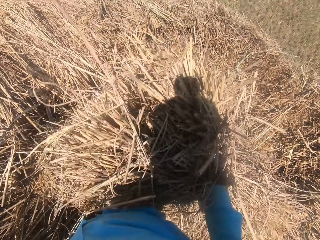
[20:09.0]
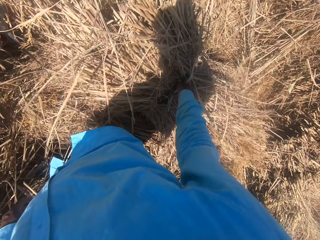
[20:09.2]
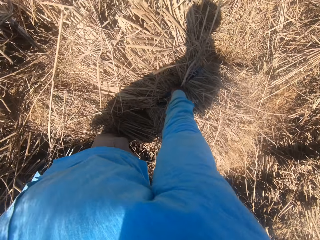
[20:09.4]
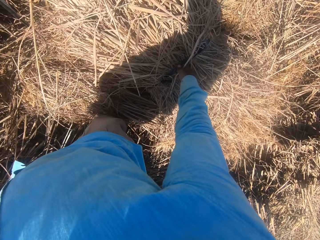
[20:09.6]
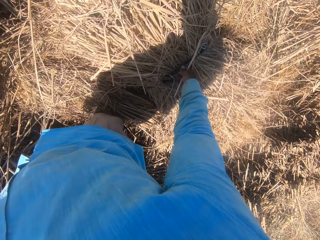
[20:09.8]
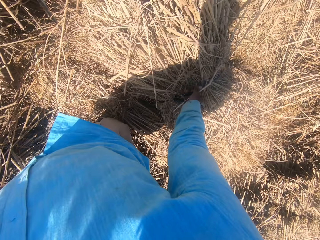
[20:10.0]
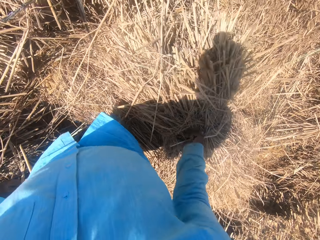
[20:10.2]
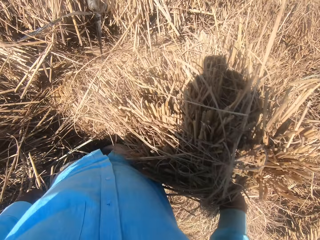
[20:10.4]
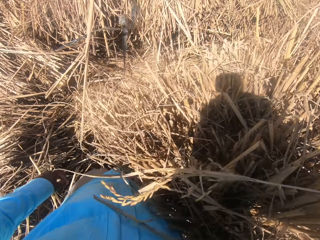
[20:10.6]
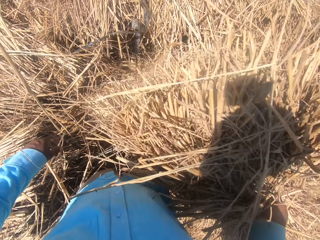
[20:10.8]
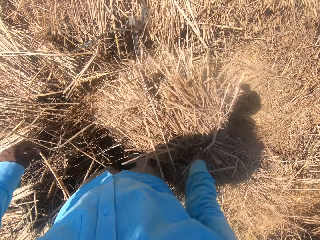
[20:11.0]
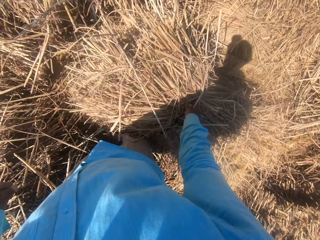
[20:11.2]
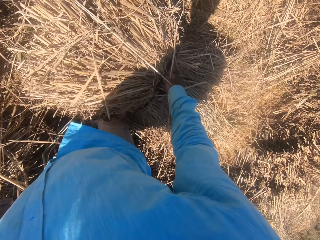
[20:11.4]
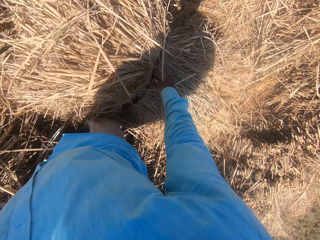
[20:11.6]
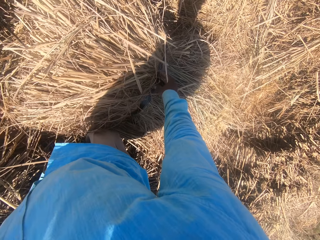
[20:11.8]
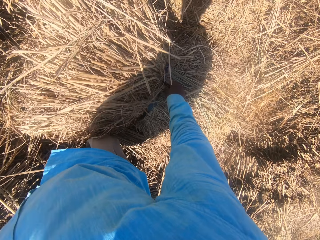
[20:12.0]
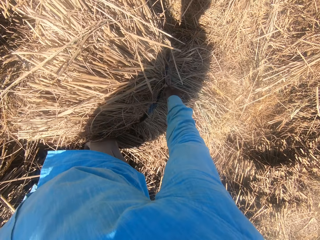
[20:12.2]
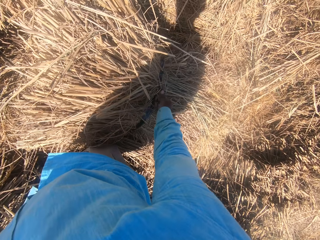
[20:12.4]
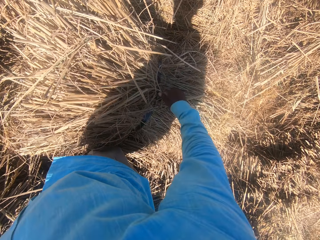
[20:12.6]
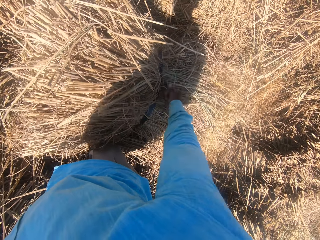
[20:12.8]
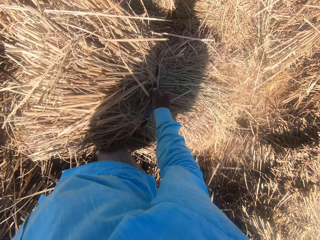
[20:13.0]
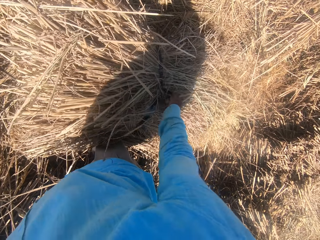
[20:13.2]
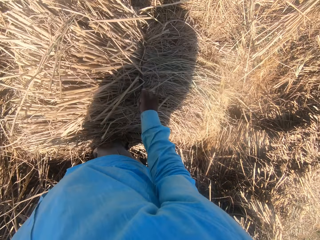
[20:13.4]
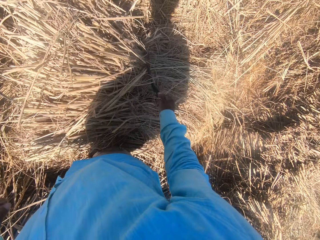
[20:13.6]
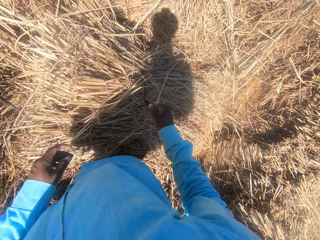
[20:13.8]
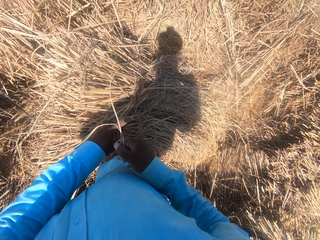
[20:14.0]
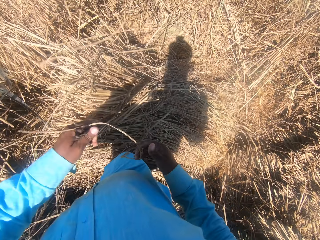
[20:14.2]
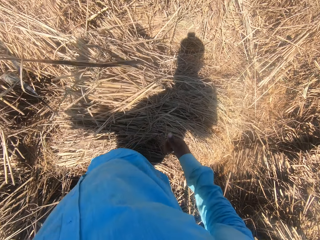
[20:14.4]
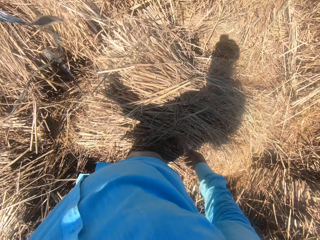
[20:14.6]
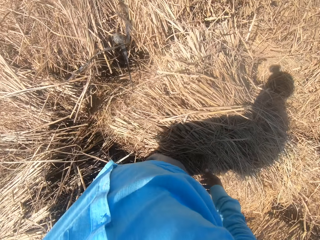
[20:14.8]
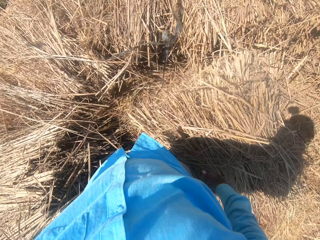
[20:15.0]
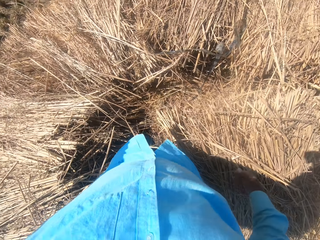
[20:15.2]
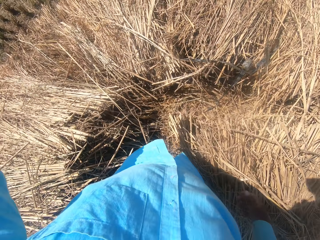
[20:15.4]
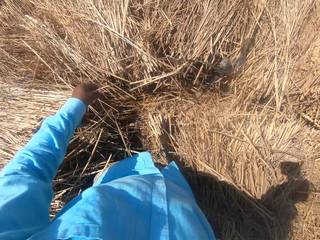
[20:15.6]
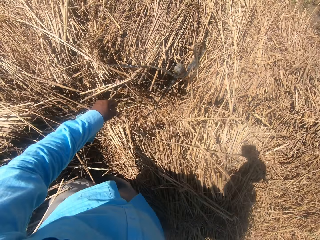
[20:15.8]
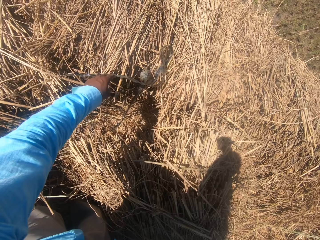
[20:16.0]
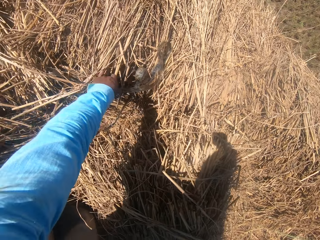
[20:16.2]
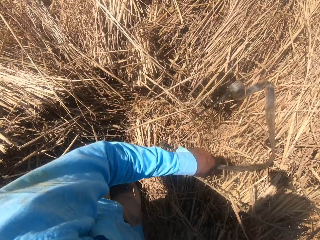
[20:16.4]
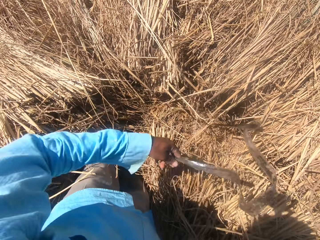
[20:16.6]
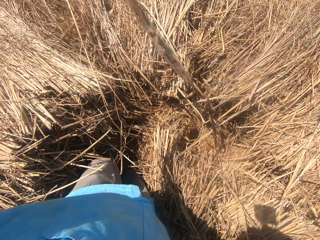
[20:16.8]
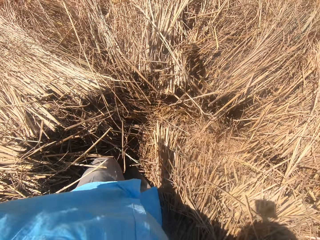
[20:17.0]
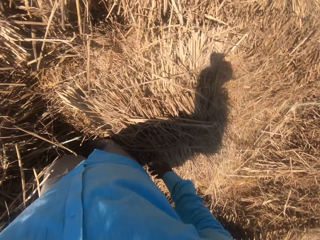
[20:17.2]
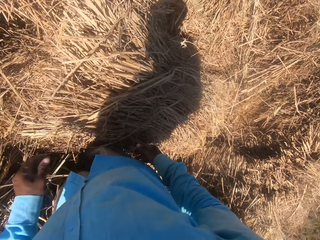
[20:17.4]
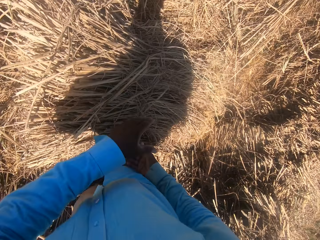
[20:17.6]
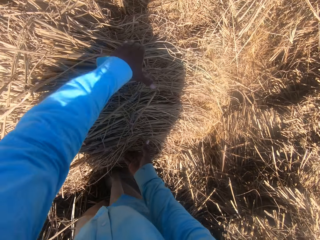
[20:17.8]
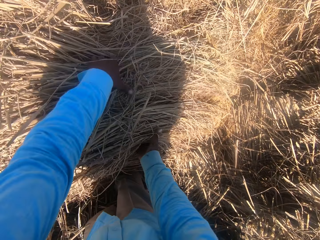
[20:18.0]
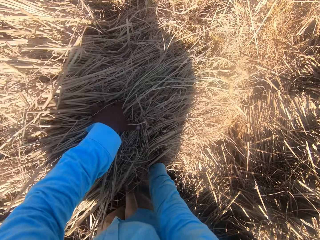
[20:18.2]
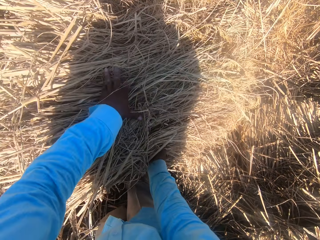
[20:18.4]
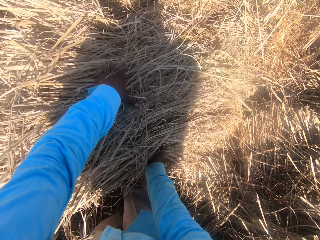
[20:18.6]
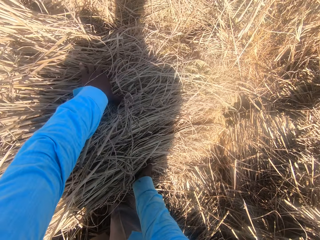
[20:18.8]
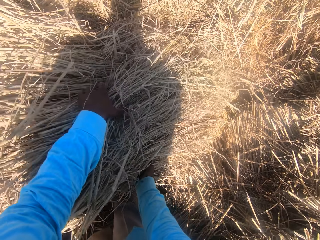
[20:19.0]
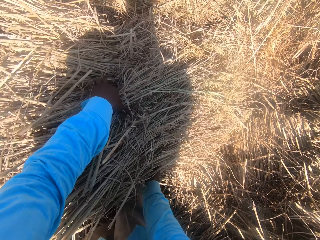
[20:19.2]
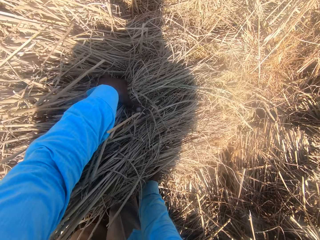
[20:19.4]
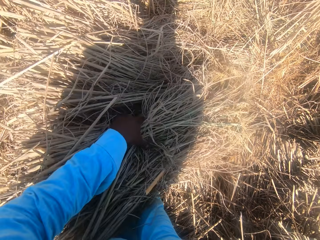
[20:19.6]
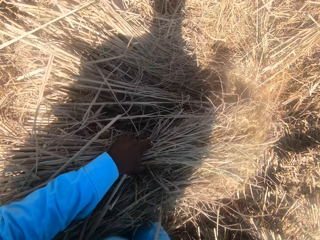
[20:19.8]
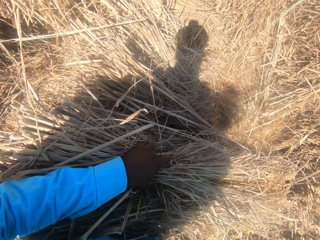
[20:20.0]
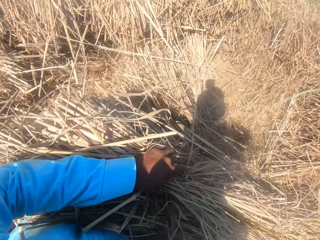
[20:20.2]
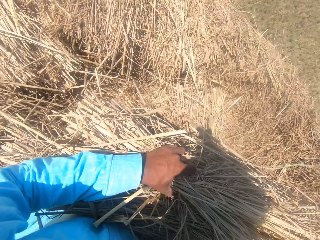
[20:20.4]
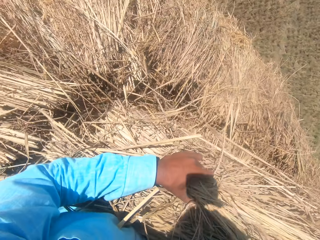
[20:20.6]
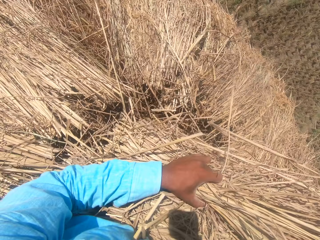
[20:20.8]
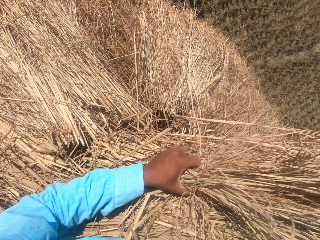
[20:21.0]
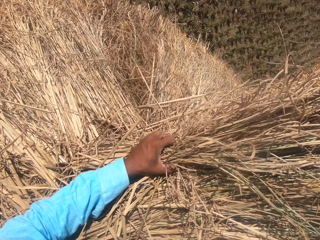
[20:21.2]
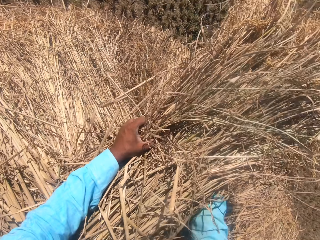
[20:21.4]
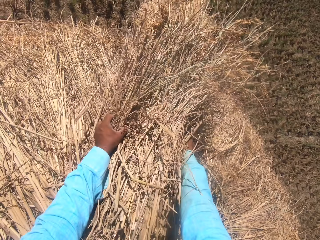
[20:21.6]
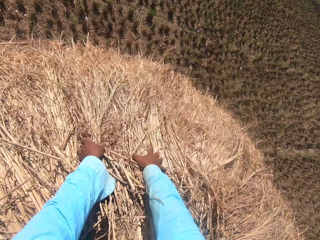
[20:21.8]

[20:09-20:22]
The camera wearer lifts hay from the other. He places hay on the other. He unties the hay rope with his right hand. He holds the hay rope with his left hand and pulls the hay rope from the hay. He holds the hay rope with his left hand. He throws the hay rope away. He turns to the right. He changes the position of multiple straws with both hands. He holds hay. He lifts hay from the other.

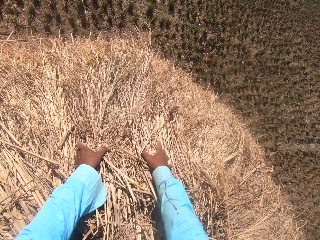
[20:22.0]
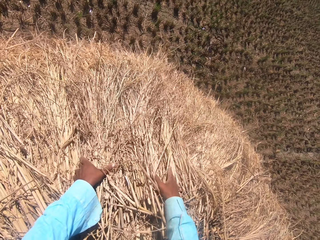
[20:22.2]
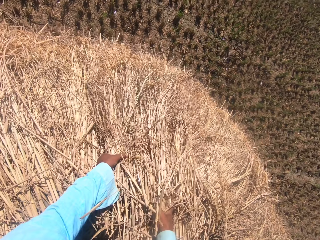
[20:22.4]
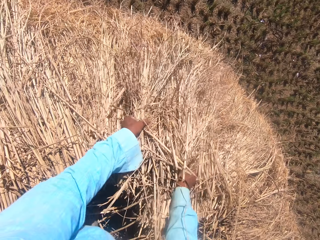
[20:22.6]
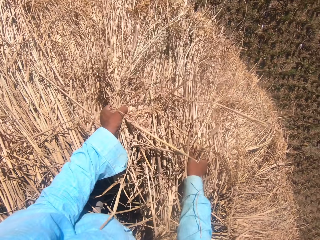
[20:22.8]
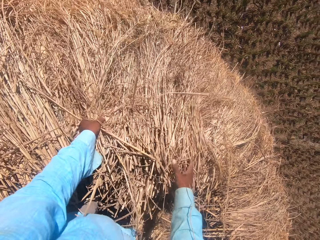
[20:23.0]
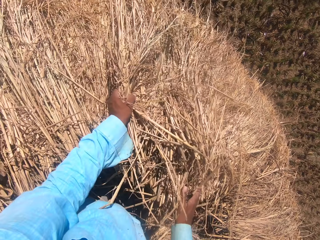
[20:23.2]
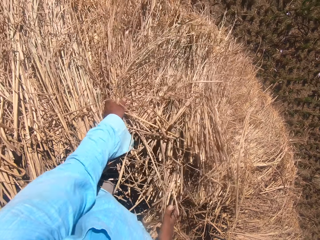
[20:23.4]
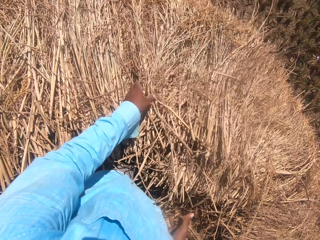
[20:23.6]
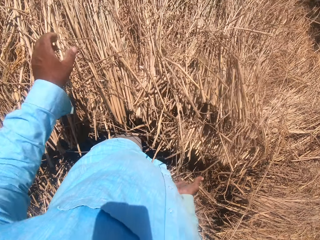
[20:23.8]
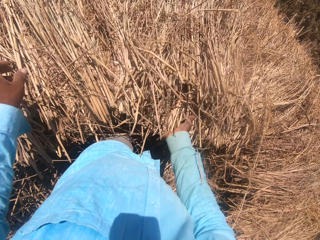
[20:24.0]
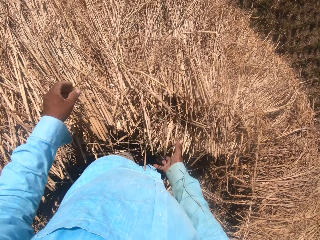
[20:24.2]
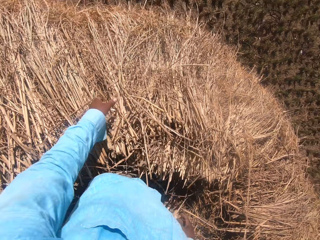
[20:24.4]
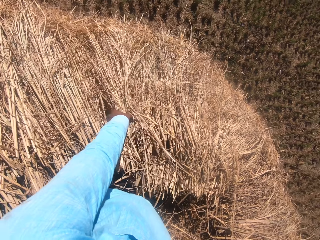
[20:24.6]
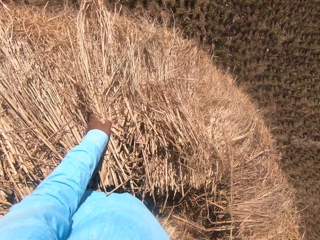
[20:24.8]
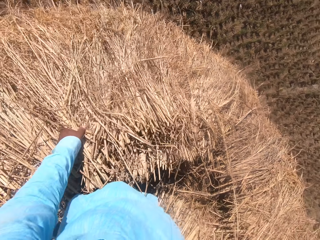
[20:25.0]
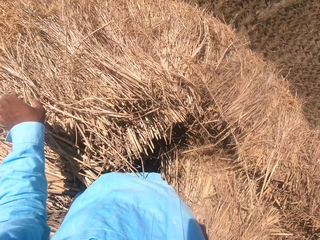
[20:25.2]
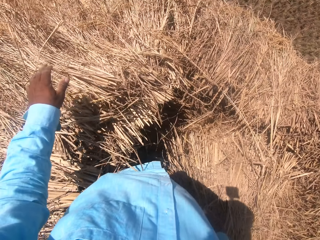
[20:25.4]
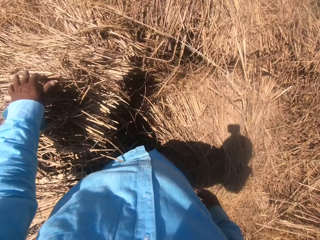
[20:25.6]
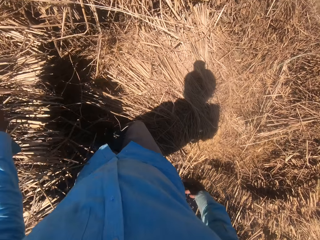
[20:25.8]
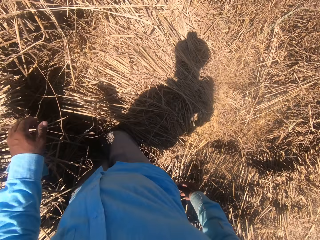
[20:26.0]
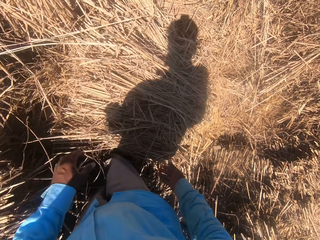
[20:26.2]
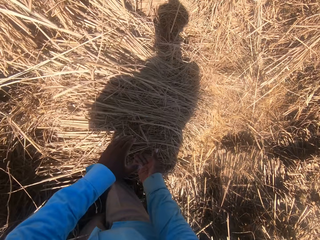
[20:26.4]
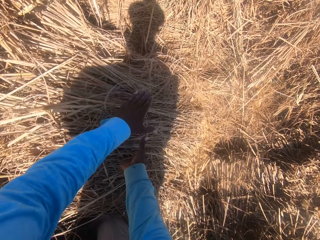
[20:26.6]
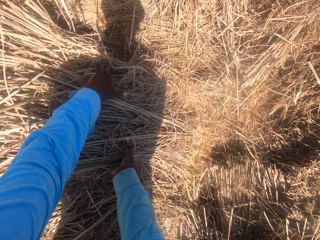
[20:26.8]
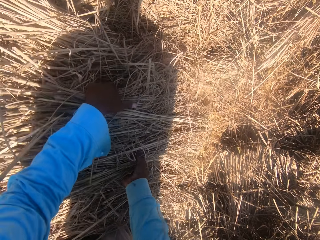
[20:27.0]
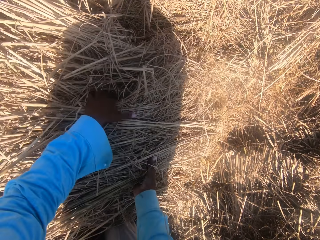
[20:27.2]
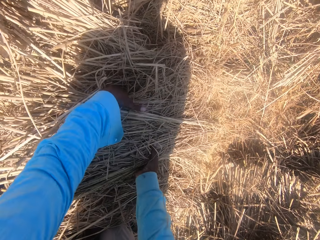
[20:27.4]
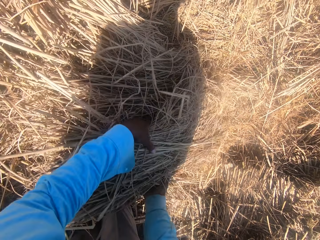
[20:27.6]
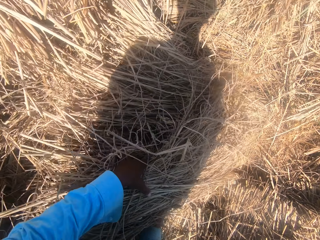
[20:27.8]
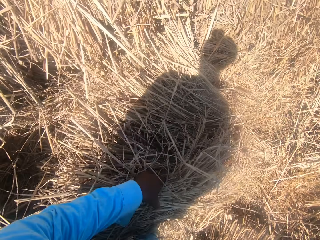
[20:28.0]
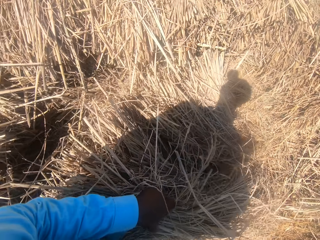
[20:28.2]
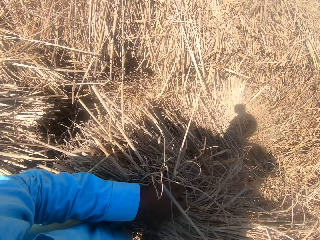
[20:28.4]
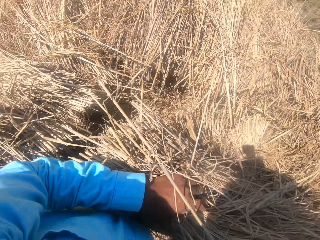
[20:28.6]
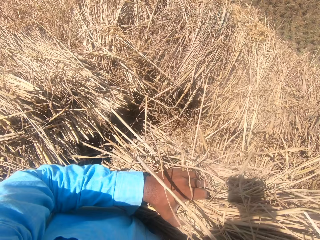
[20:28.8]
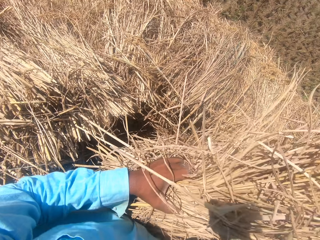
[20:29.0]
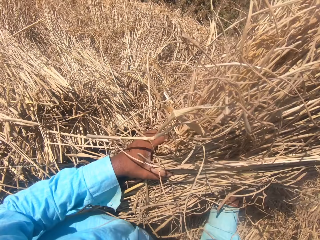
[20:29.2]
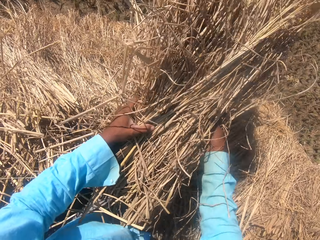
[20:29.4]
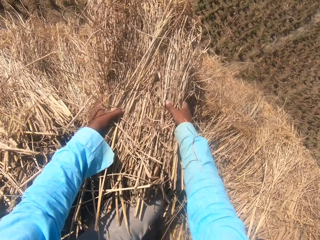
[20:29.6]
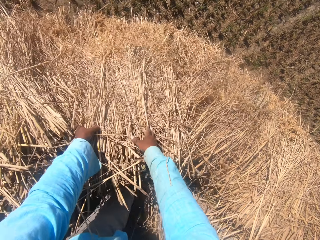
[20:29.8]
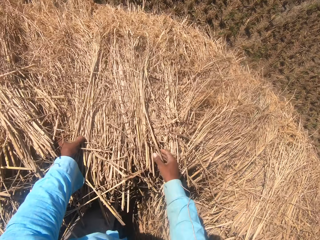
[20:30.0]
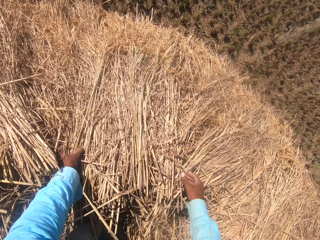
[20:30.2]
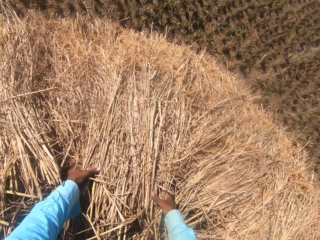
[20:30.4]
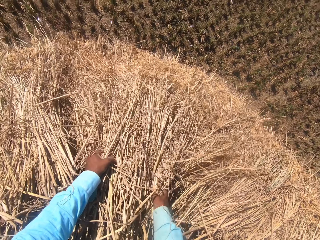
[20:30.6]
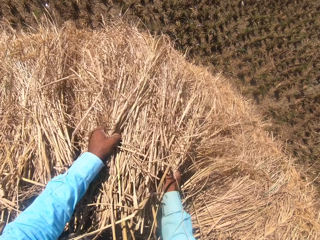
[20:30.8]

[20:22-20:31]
The camera wearer places hay on the other. They spread hay on the other. They turn to the right. They bend towards the hay. They change the position of multiple straws with both hands. They hold hay. They lift hay from the other. They place hay on the other.
